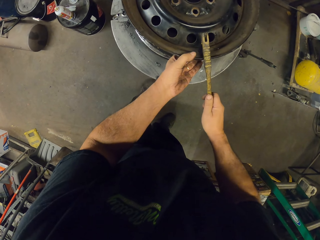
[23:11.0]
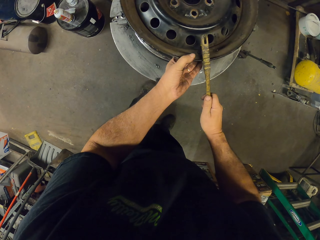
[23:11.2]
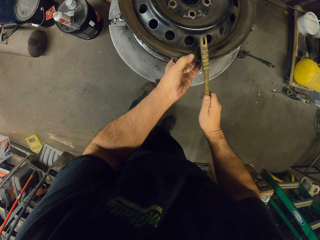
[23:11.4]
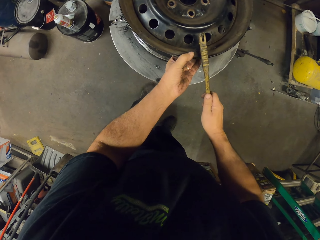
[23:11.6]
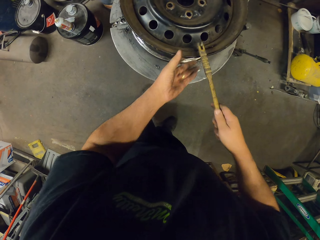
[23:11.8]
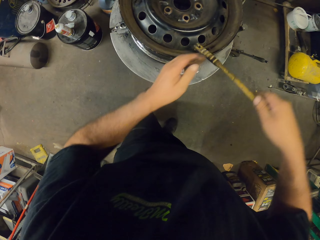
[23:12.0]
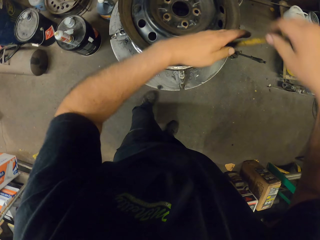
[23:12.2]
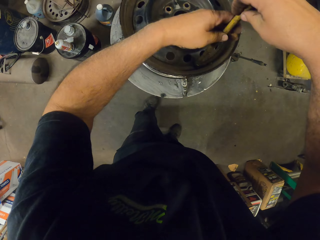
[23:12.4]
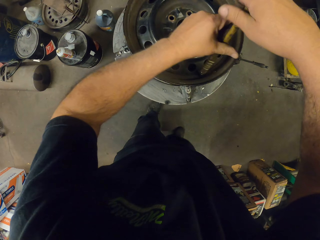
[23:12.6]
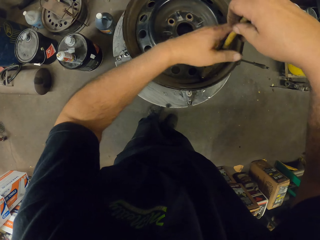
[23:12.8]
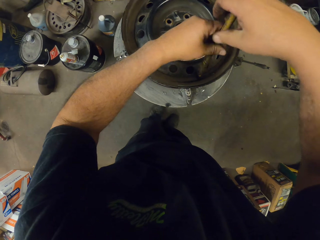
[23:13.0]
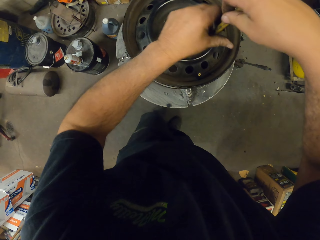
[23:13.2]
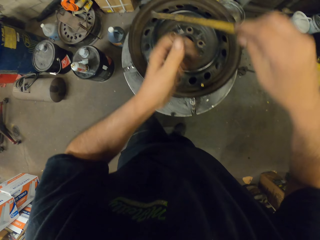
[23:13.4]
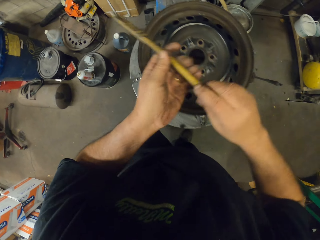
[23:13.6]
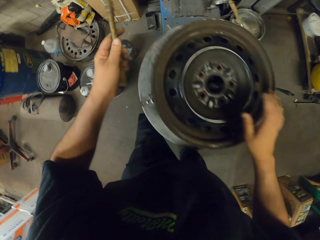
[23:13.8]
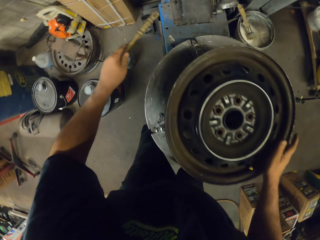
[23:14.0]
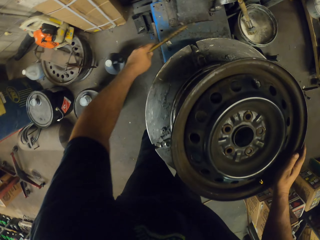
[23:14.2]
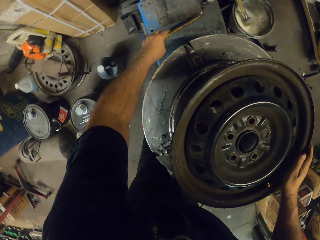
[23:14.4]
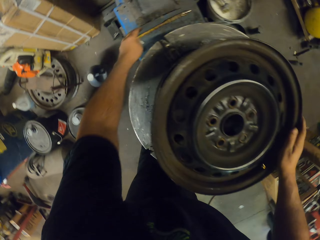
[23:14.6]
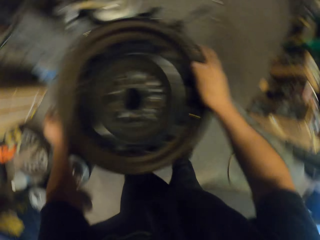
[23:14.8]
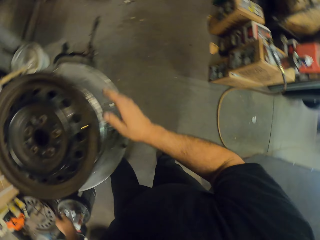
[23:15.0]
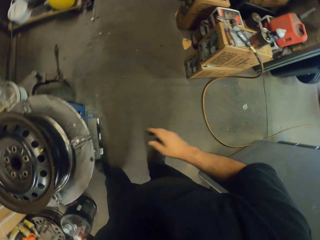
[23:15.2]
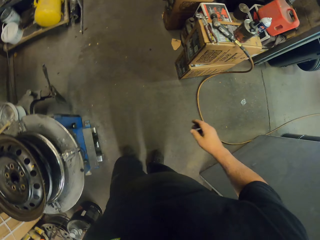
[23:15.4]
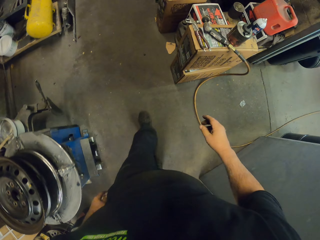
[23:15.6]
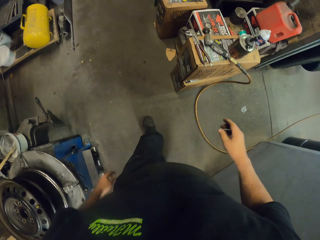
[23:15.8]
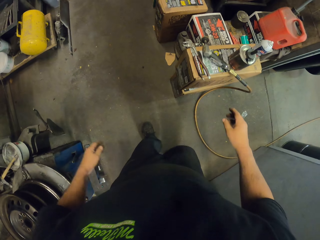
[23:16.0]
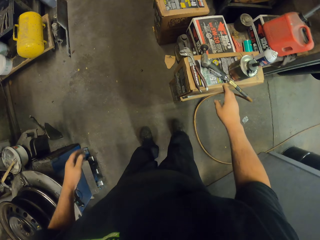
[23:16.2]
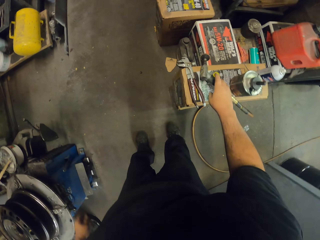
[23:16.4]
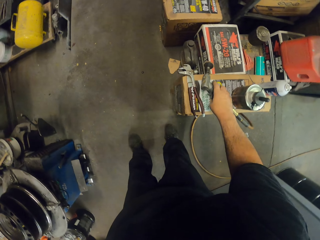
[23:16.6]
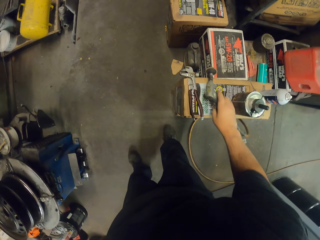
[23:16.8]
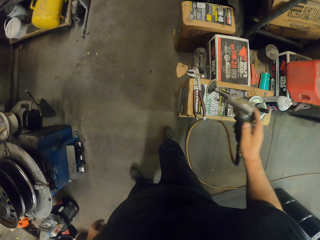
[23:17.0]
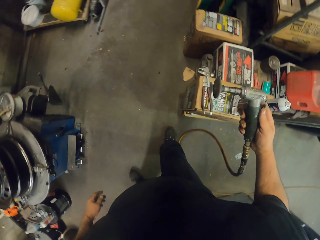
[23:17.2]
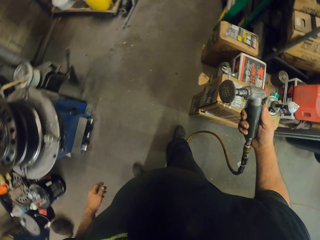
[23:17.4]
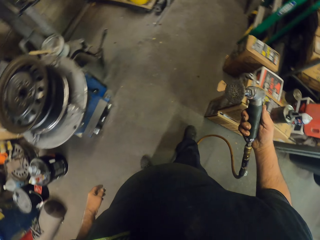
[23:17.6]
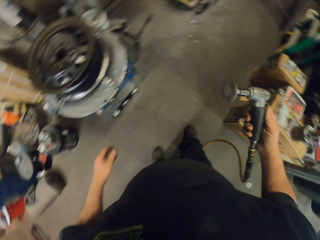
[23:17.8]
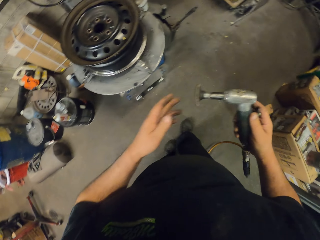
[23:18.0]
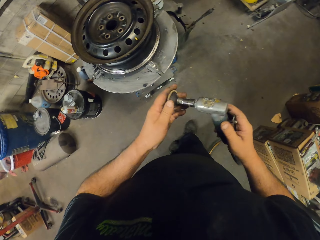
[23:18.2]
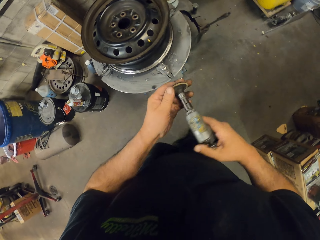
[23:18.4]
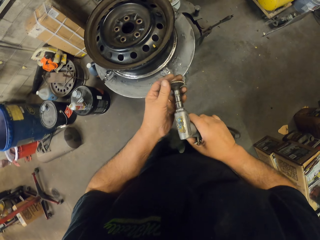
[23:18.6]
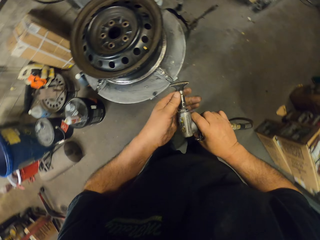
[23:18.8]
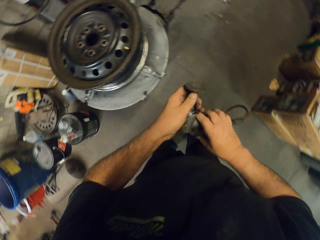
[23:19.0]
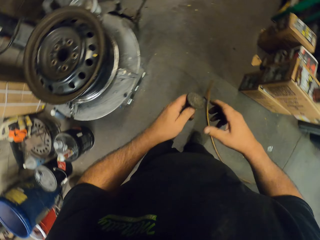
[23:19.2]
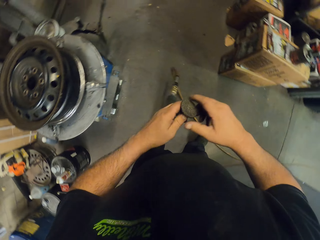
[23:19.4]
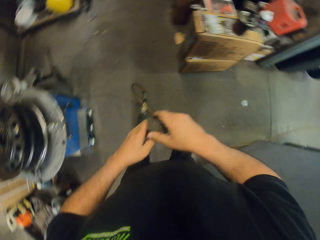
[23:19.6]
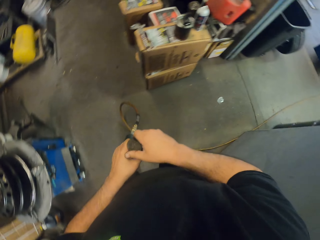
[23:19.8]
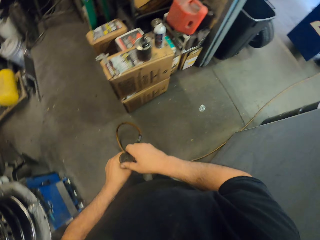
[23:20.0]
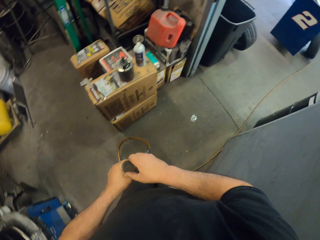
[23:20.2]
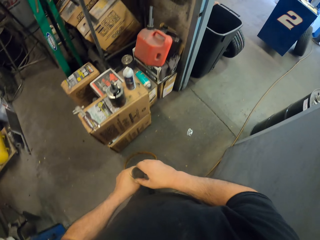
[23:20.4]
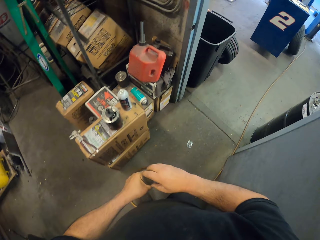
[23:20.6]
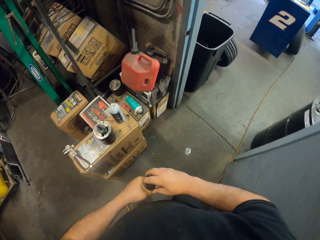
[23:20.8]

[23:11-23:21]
The camera wearer puts a screwdriver on a stand. They walk in the garage. They pick up a sander or air hammer, and remove a pad on the sander.

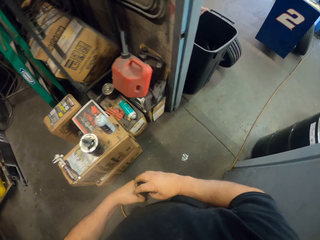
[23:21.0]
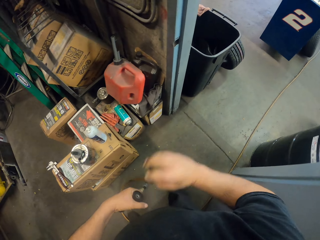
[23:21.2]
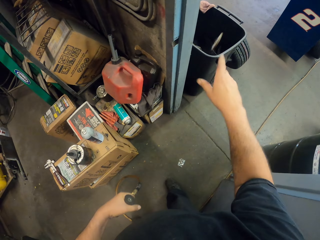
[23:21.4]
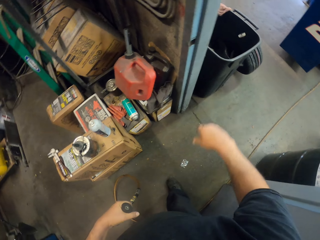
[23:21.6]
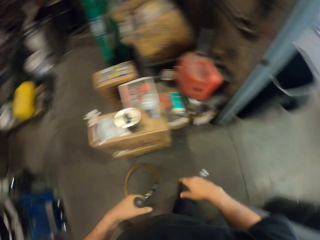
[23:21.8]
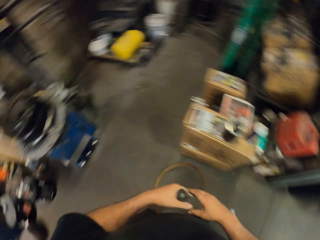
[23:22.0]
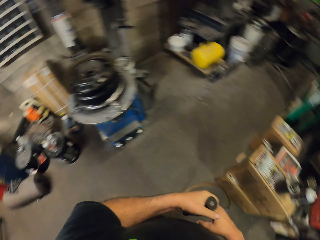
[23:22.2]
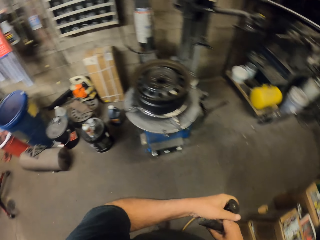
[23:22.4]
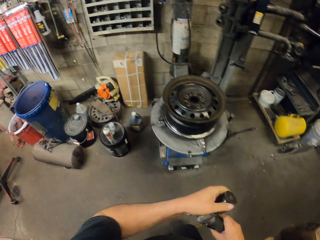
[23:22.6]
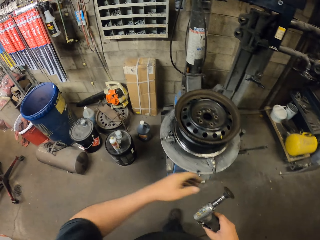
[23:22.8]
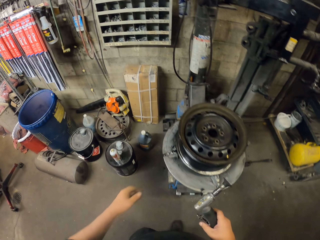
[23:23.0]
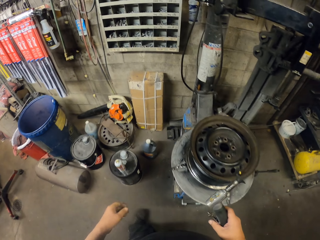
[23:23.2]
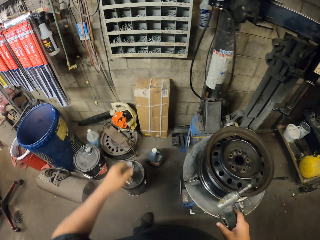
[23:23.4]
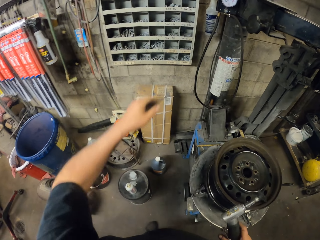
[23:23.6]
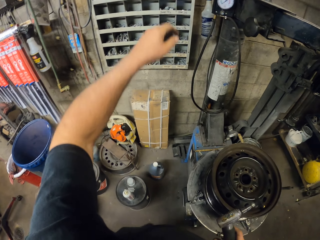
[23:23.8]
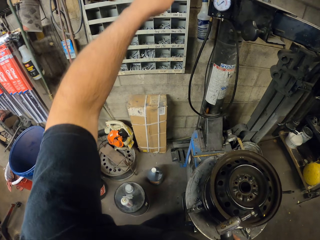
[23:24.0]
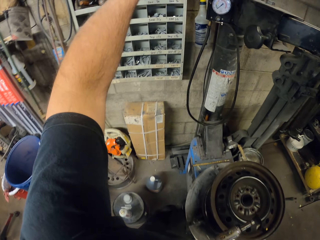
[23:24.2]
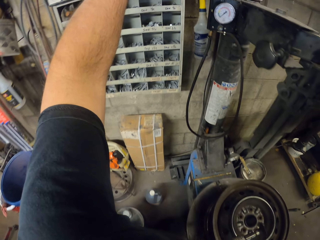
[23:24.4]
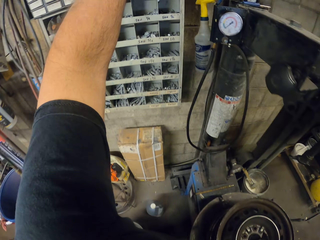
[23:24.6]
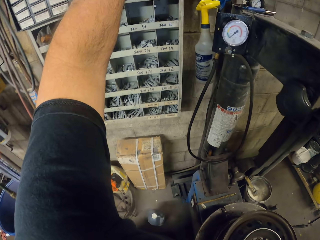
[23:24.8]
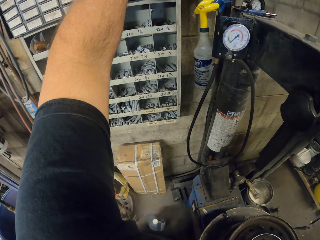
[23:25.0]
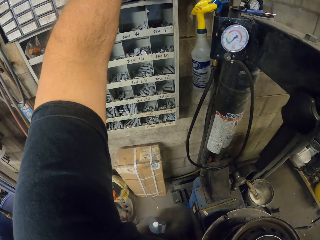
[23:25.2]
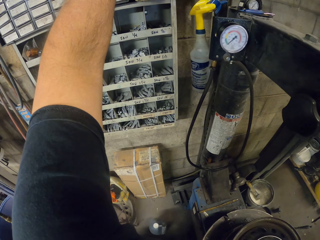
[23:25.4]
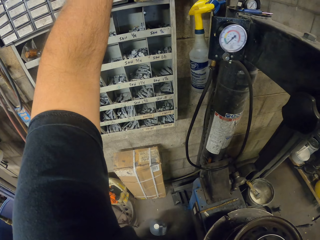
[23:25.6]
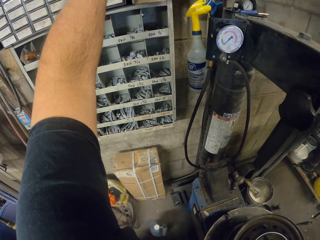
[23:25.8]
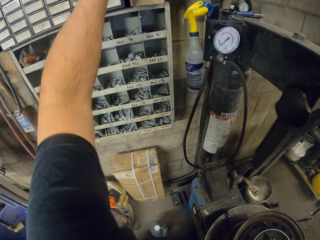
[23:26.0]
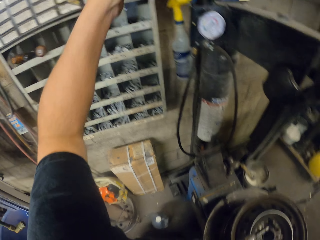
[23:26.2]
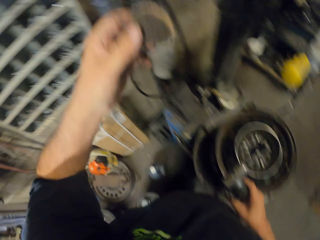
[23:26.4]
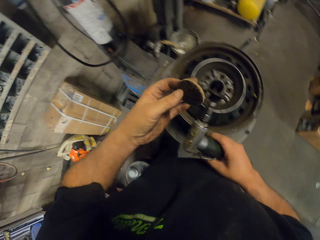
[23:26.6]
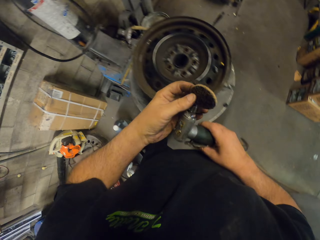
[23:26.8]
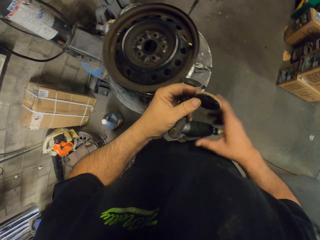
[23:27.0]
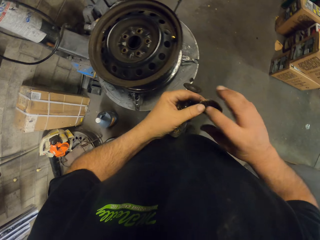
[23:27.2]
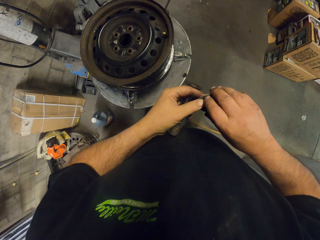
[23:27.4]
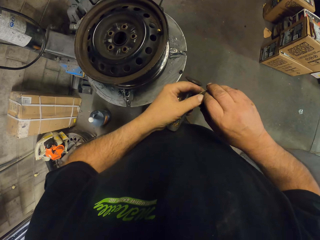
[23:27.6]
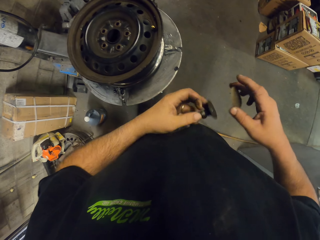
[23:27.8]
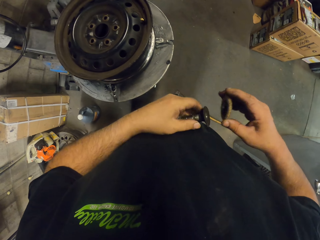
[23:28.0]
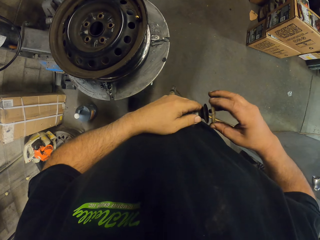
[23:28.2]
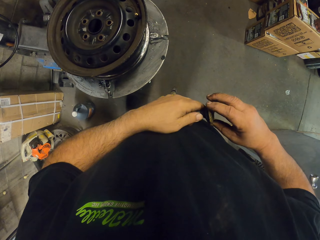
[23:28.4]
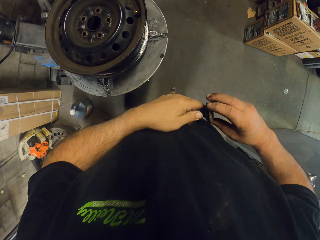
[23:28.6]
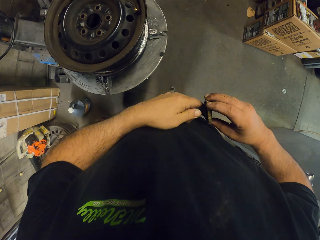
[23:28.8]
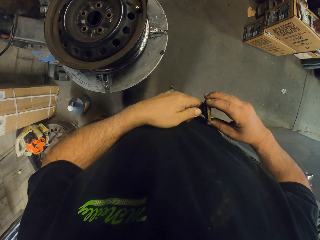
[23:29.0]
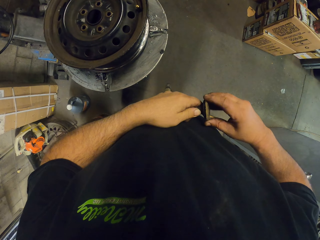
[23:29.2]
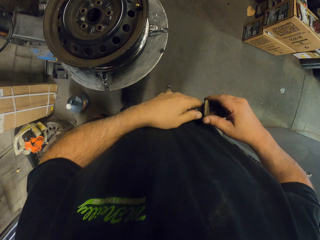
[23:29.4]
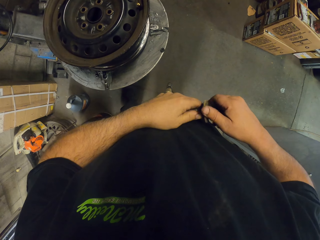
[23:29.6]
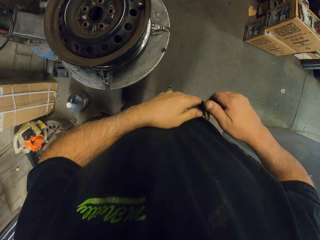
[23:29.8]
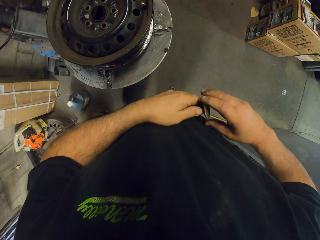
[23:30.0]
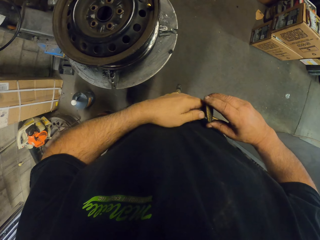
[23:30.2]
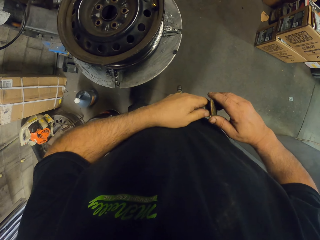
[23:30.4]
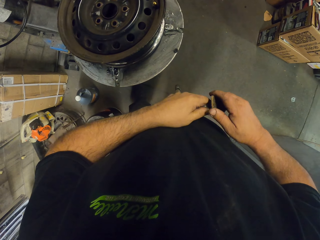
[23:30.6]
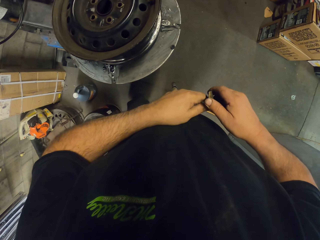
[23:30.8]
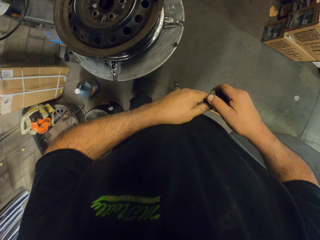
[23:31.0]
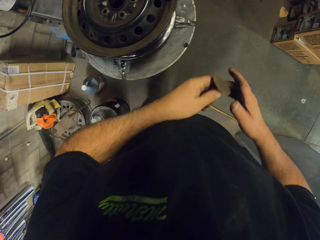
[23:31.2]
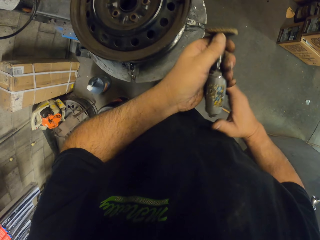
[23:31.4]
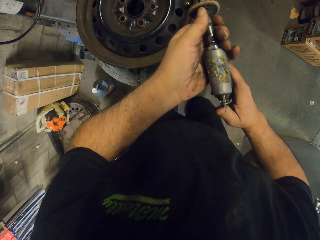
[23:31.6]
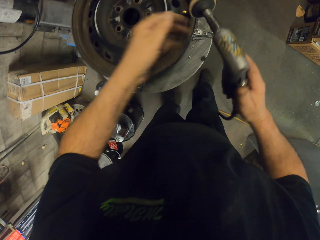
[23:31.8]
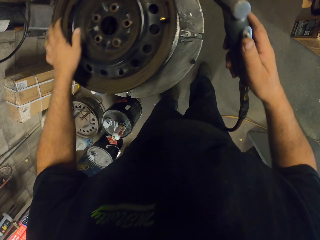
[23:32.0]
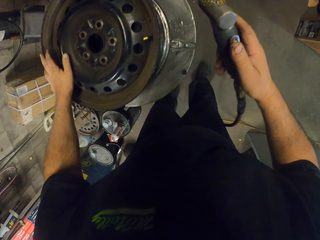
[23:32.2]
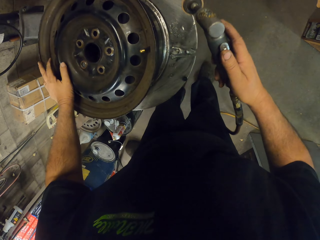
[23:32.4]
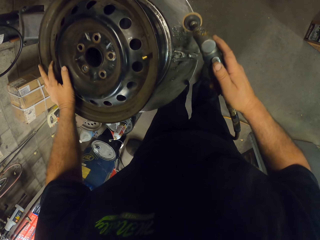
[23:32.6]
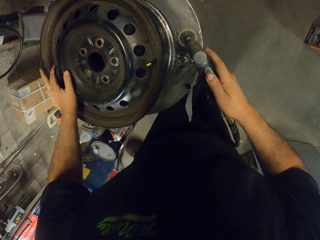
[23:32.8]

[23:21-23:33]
The camera wearer throws the pad in a trash bin. They turn around. They pick up a pad on a tray. They fix the pad on the sander. They scrub on the rim.
